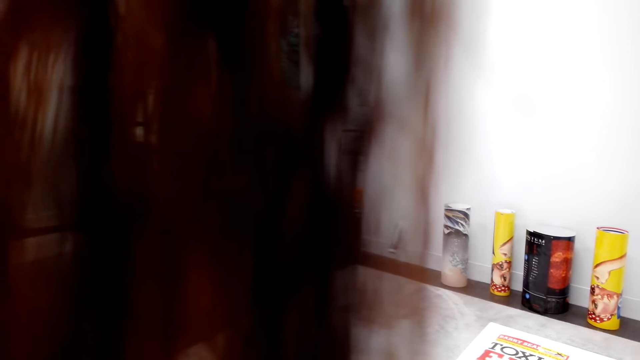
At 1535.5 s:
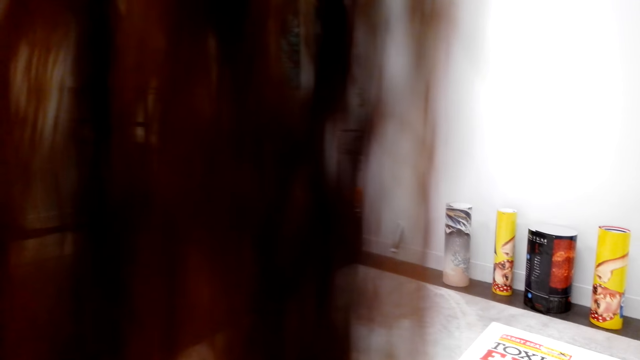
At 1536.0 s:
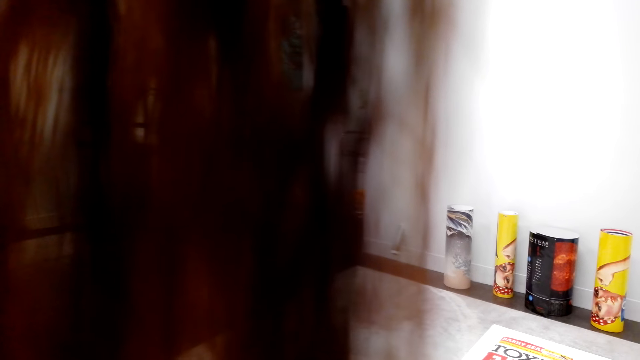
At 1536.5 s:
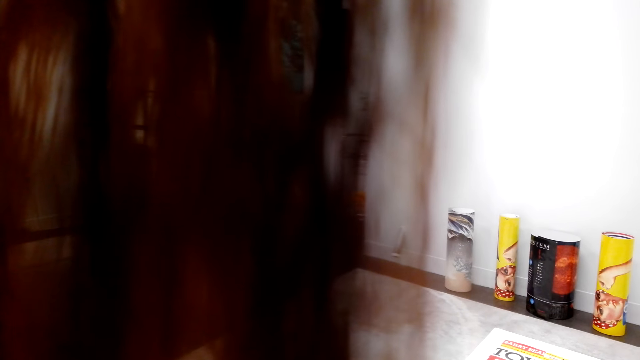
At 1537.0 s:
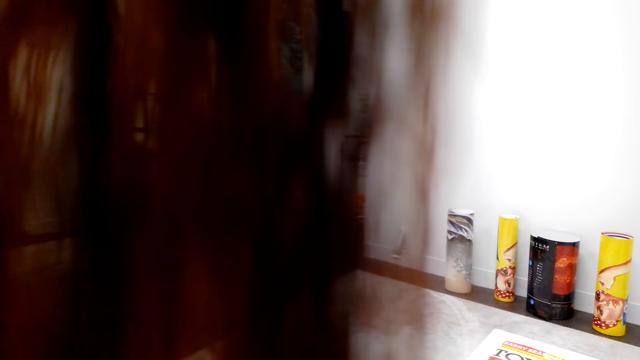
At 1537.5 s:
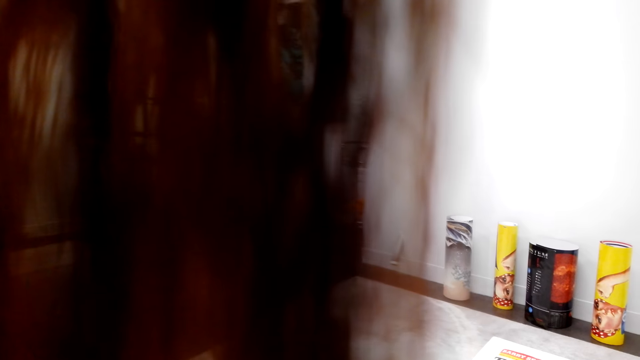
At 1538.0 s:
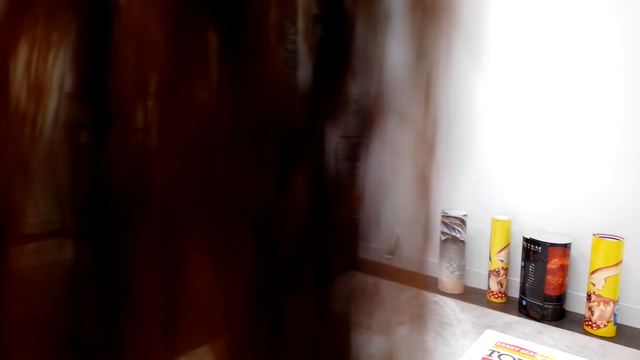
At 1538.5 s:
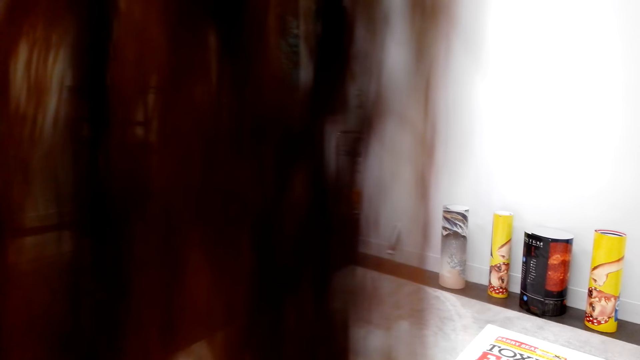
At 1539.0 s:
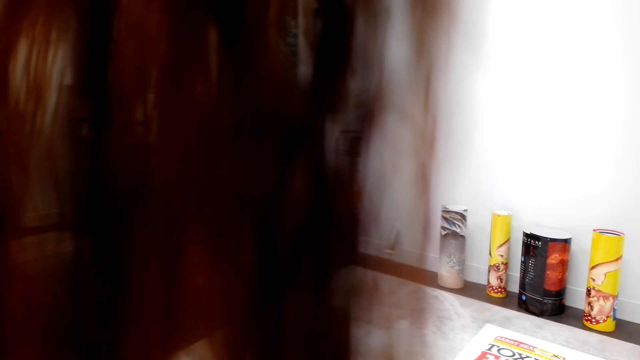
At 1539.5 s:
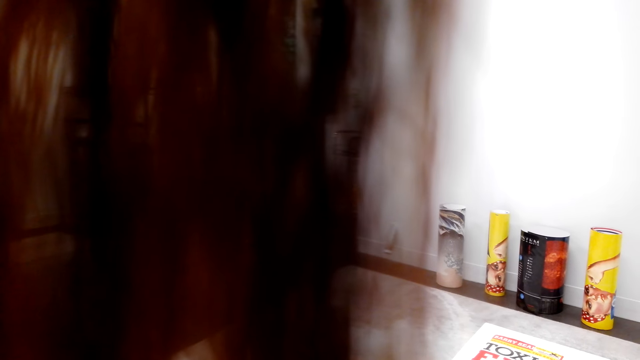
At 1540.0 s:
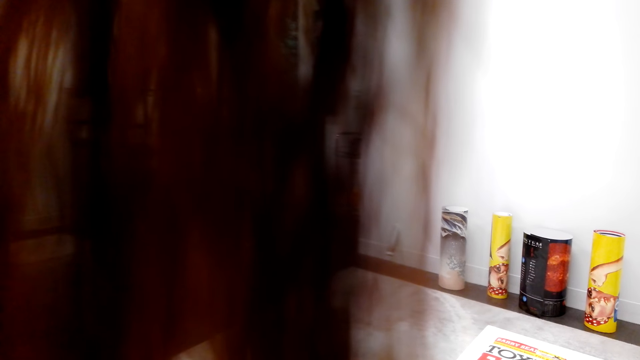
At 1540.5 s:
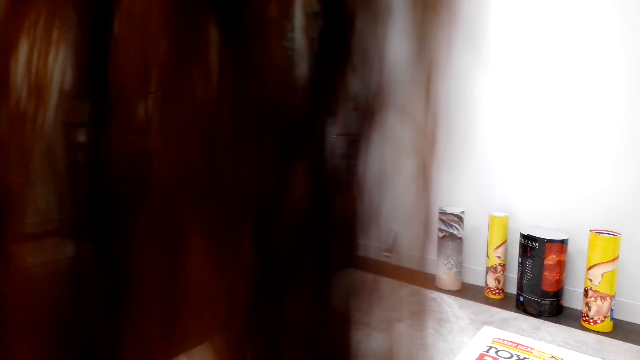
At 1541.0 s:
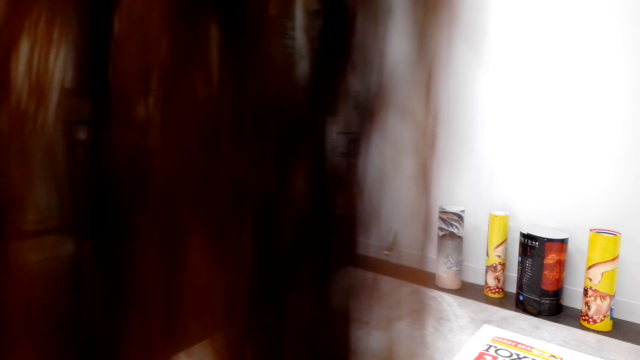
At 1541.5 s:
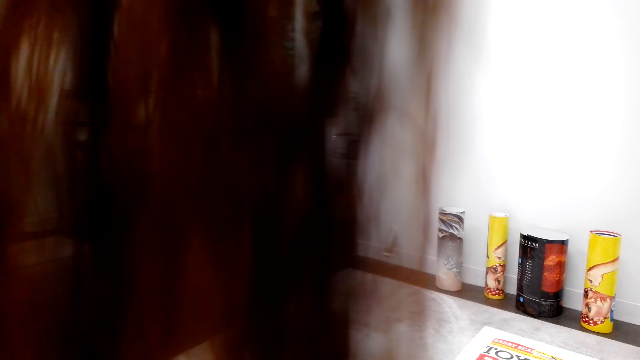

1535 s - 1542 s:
The camera wearer draws on paper.

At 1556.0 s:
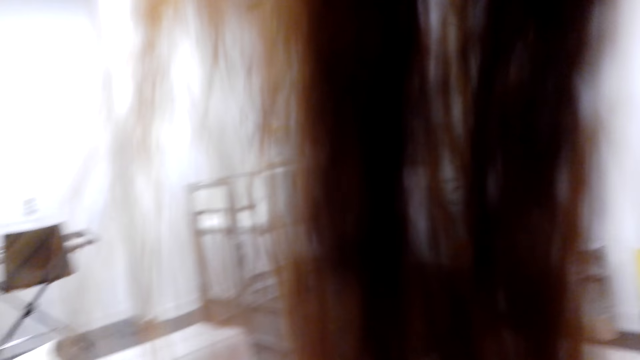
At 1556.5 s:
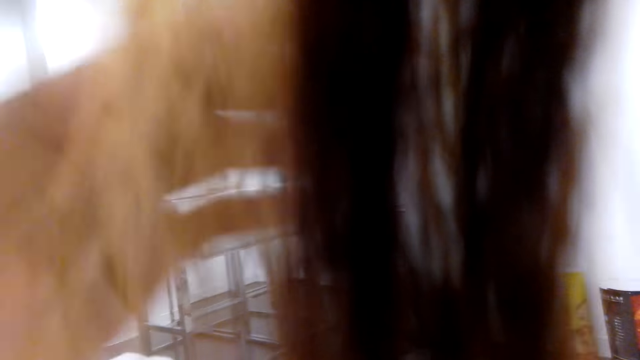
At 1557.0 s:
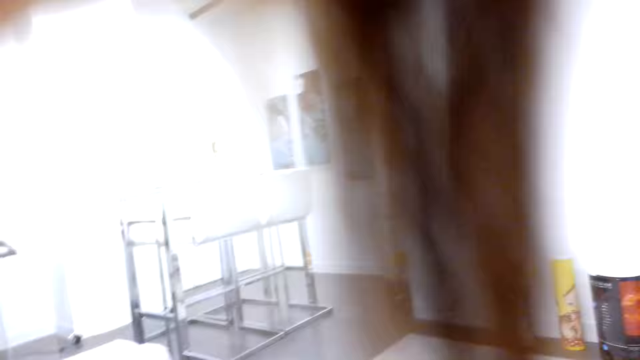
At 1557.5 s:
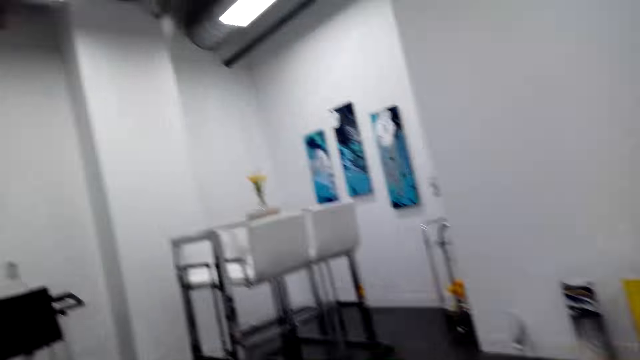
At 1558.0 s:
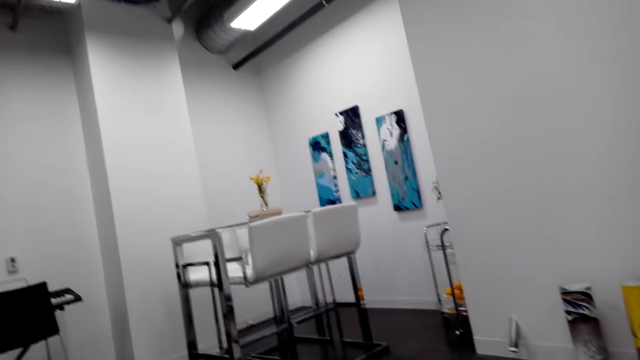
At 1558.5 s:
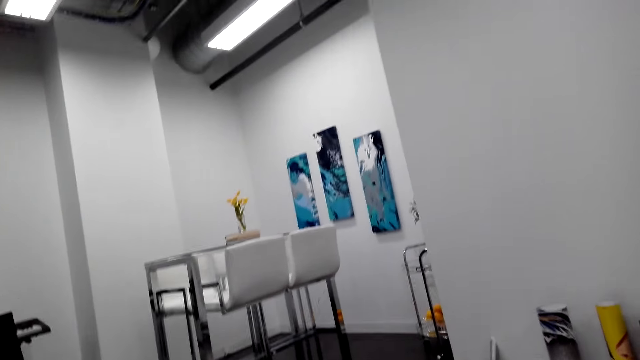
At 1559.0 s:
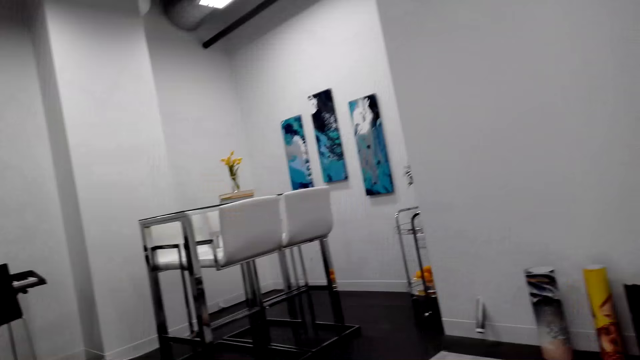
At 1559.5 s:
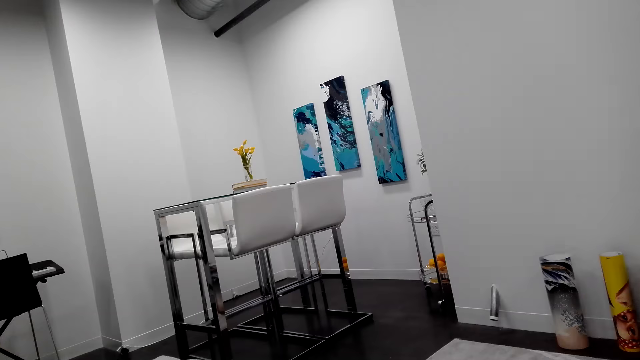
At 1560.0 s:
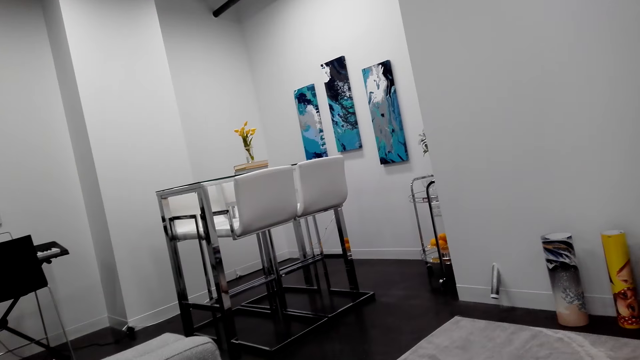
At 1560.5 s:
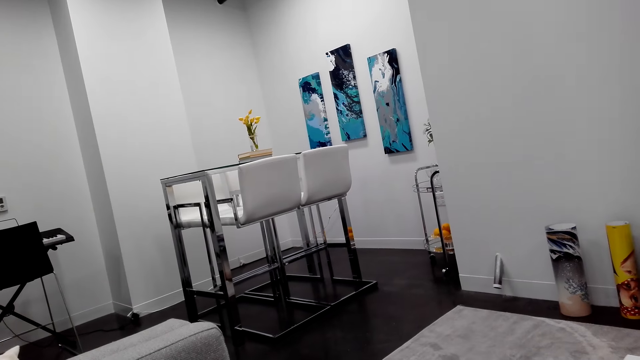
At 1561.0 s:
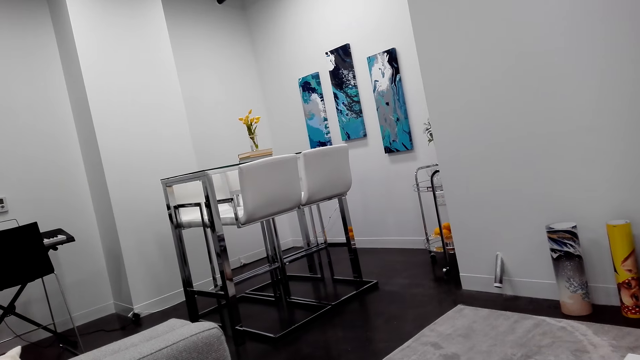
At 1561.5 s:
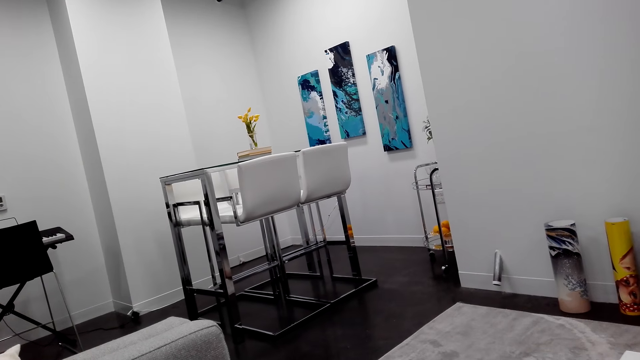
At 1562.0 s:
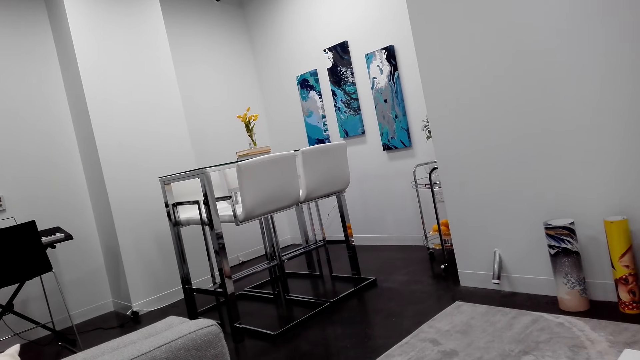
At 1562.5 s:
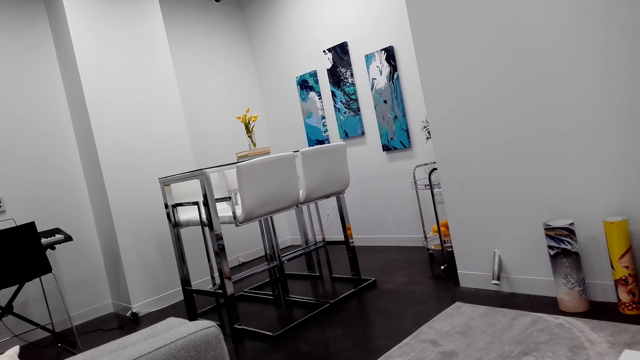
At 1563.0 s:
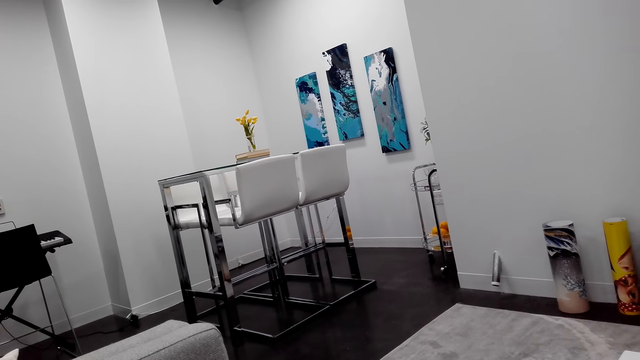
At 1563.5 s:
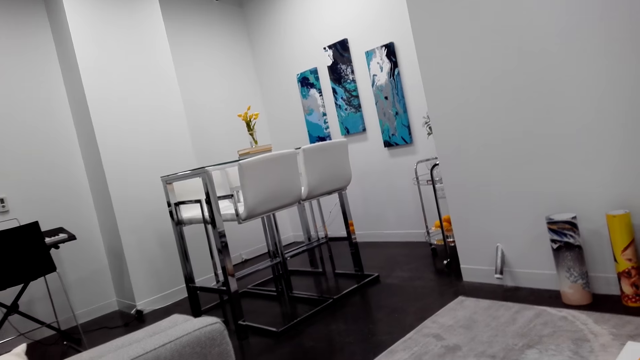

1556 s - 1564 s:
The camera wearer moves hair. They look around the room.

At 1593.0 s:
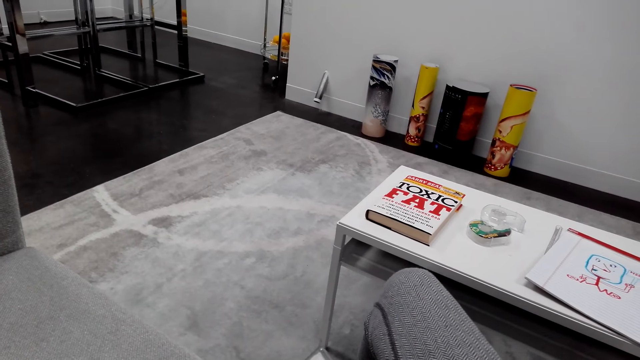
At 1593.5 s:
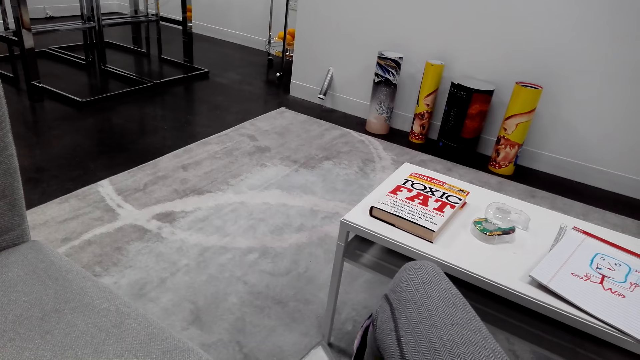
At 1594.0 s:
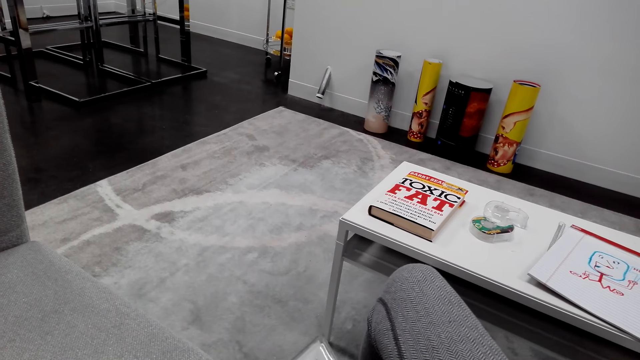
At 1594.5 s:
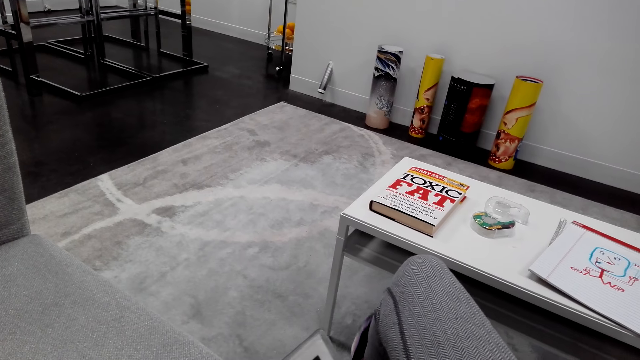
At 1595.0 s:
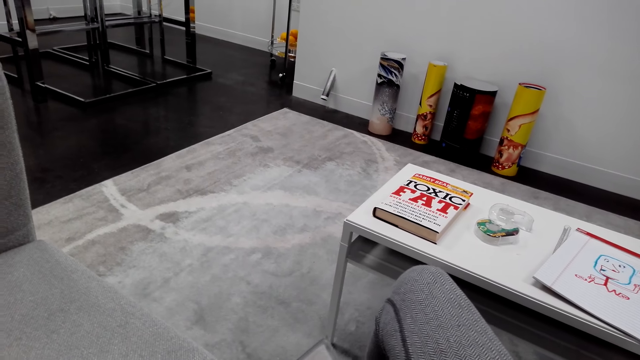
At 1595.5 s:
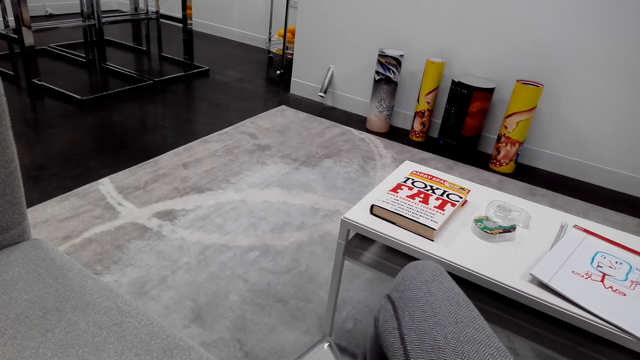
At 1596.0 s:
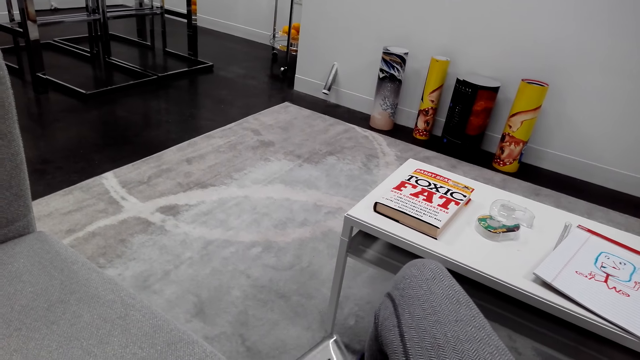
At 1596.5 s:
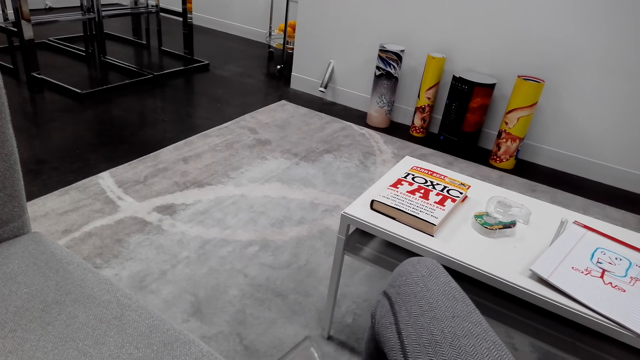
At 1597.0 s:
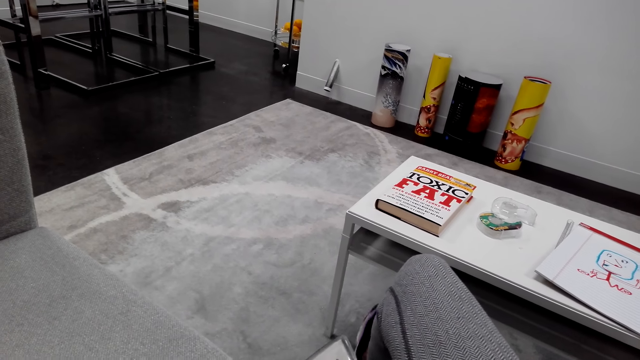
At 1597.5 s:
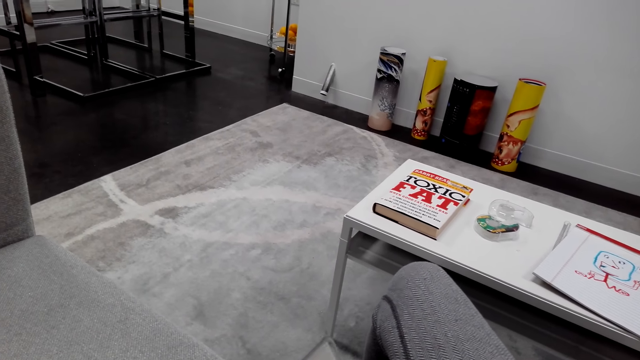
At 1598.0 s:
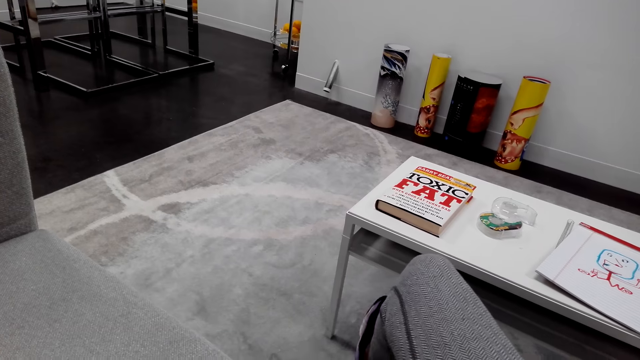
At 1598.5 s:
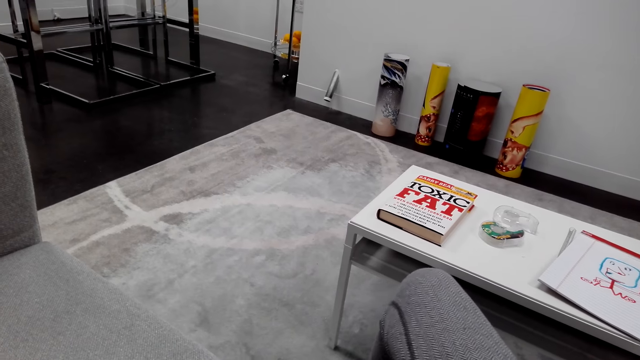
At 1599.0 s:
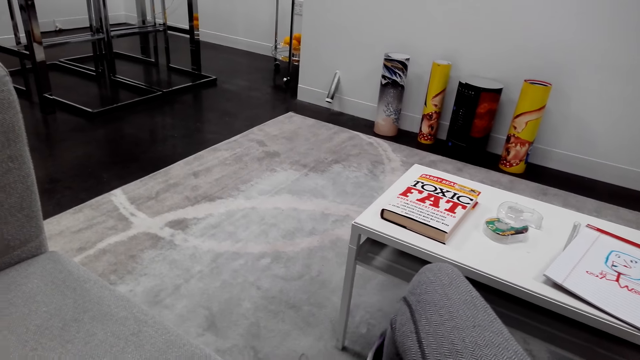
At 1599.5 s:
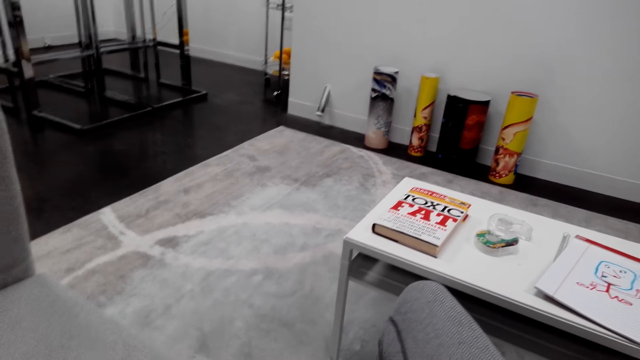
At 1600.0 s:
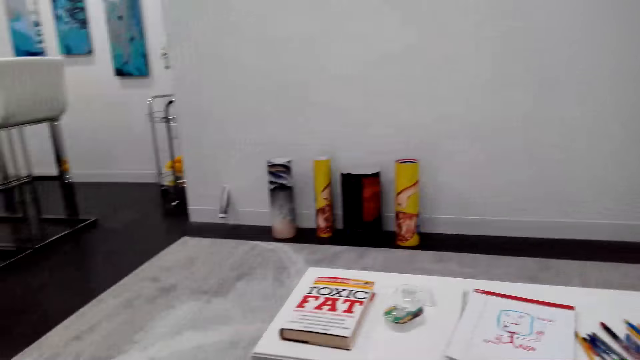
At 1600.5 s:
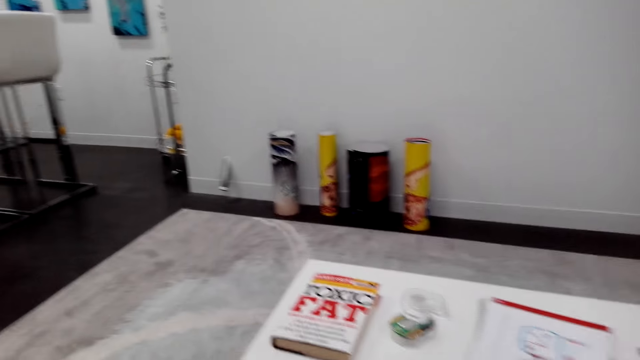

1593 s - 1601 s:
The camera wearer moves hand.
